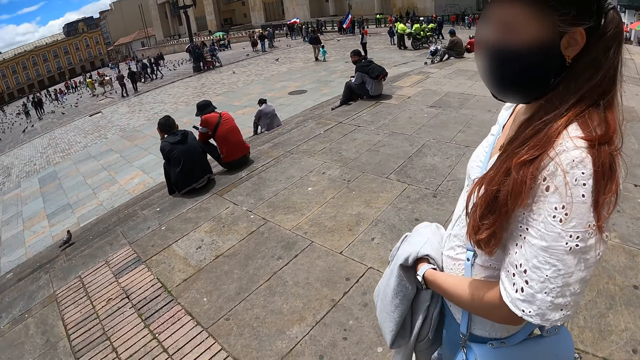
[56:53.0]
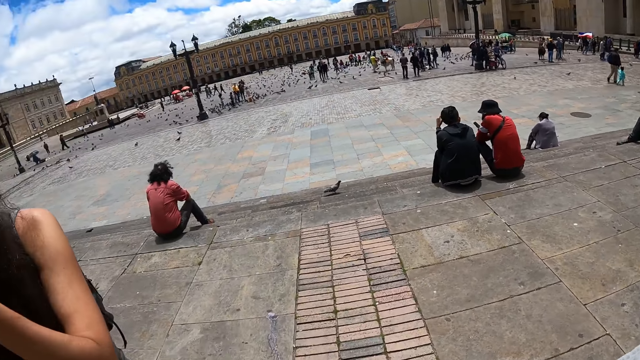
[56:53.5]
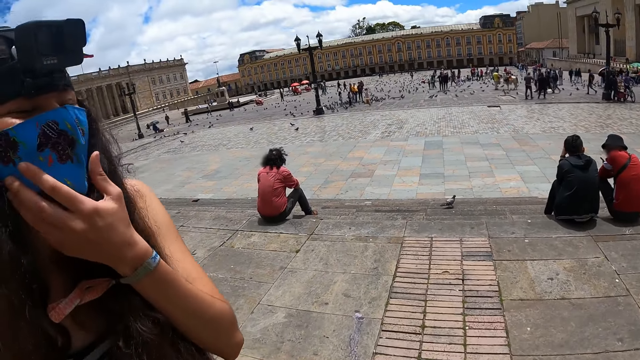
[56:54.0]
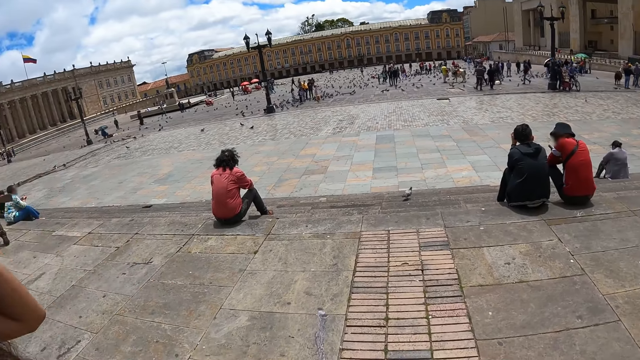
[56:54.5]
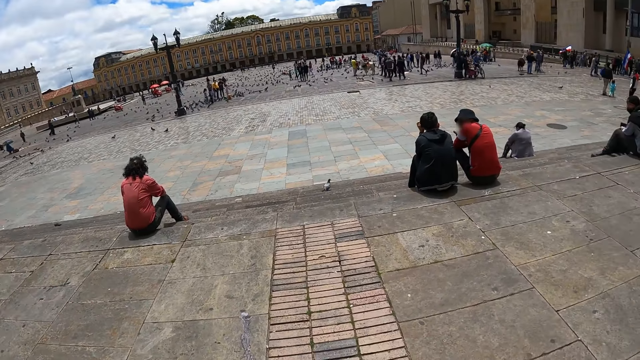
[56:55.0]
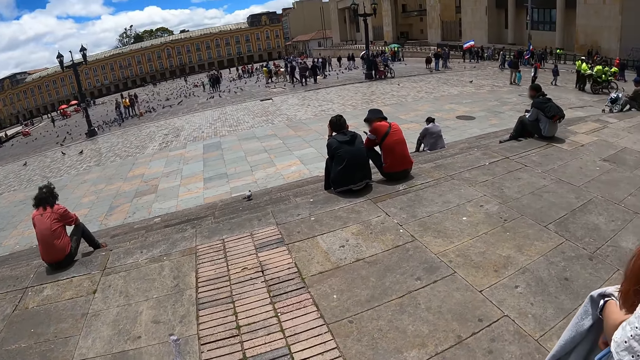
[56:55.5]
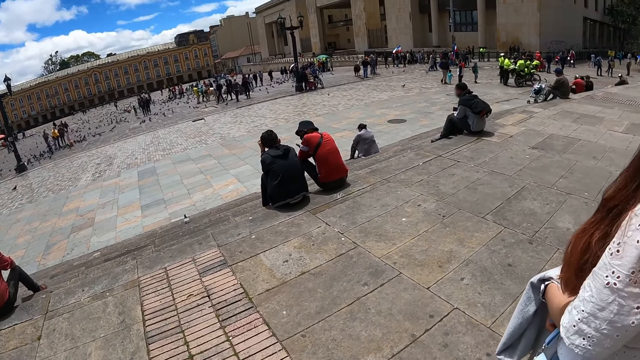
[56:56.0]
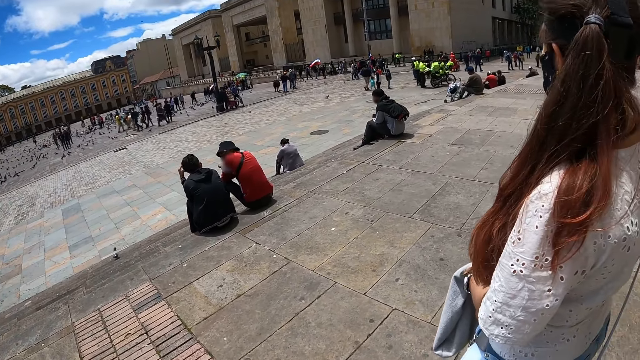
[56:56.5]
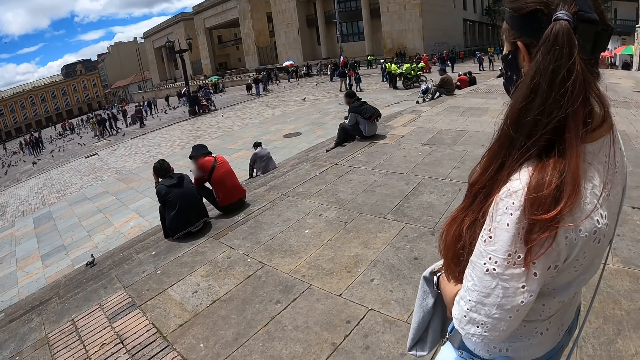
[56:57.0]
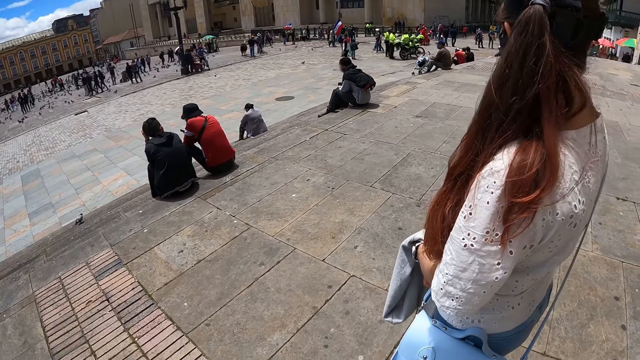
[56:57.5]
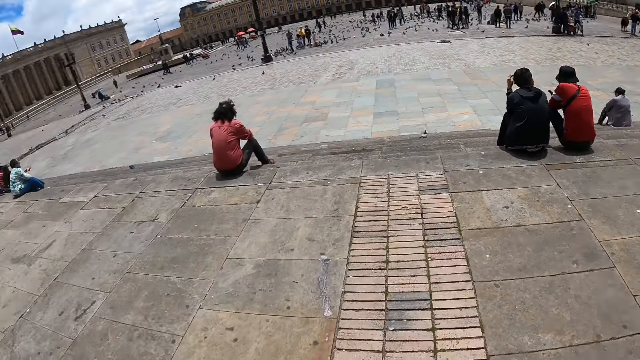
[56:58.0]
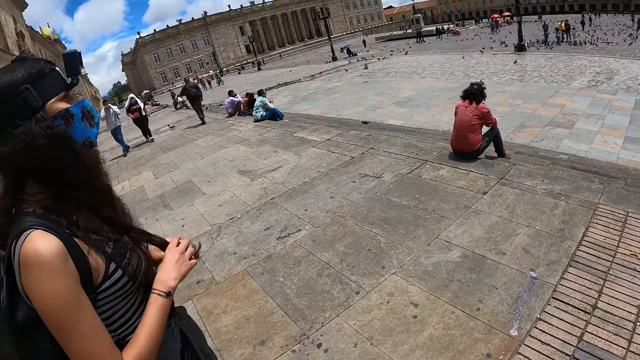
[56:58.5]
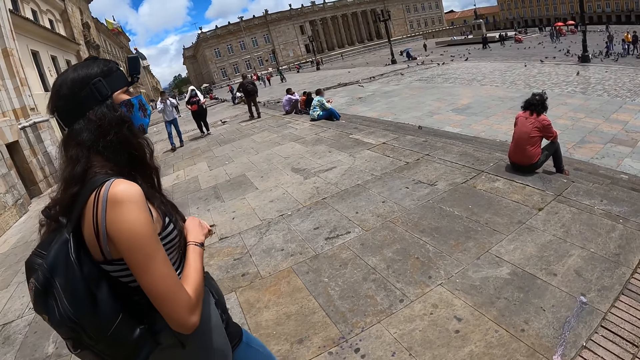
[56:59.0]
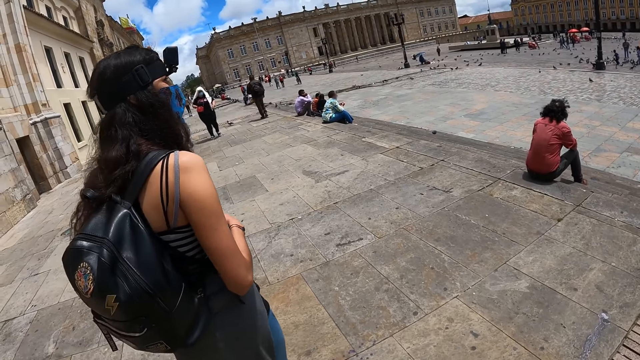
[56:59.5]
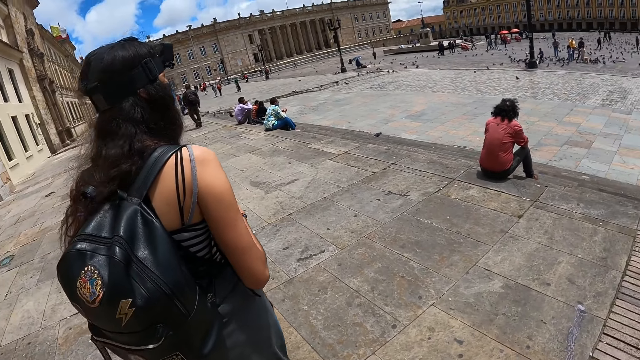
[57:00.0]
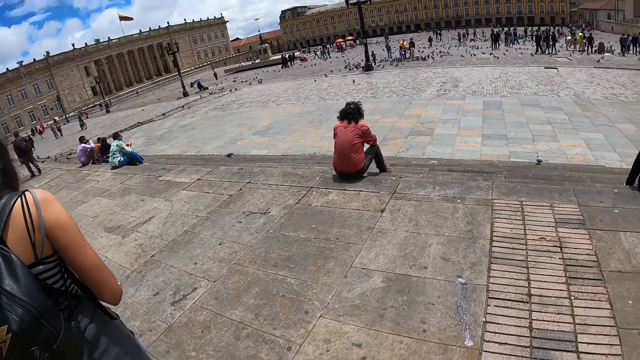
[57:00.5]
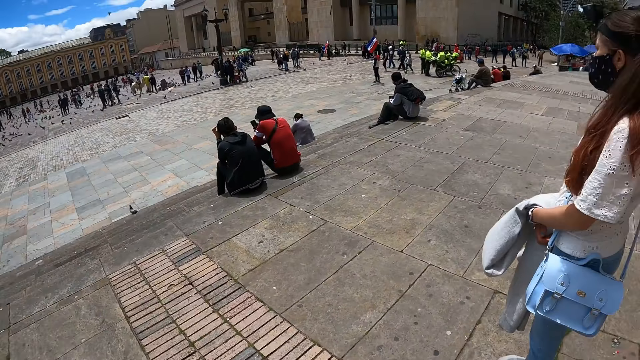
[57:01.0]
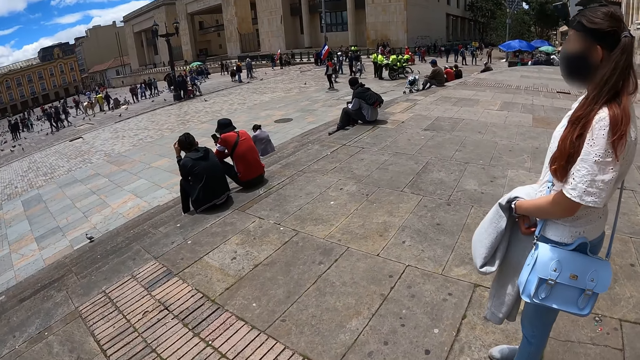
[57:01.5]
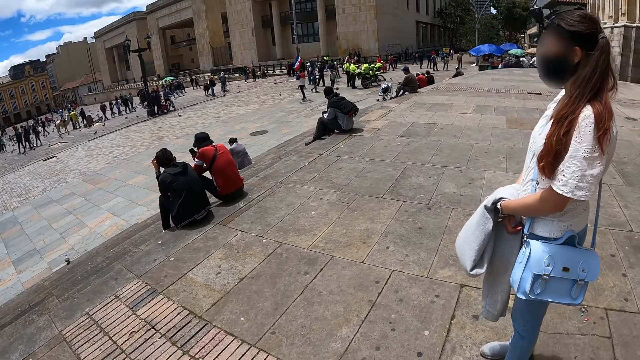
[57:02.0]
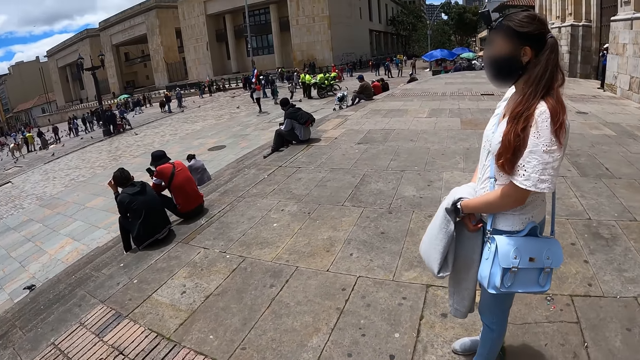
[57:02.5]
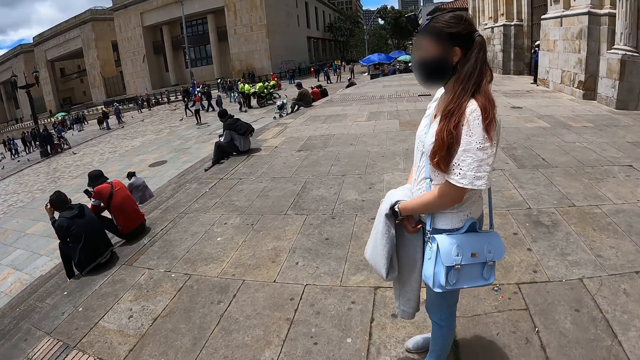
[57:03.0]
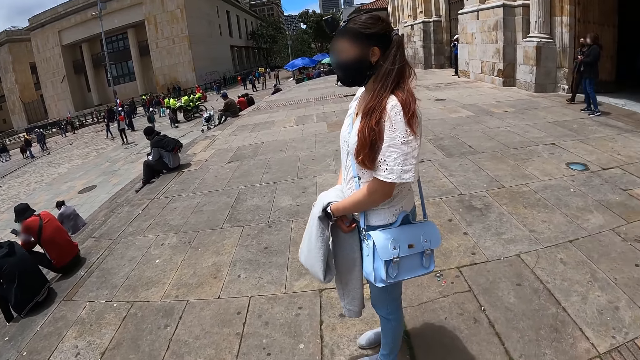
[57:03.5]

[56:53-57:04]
The camera wearer looks at a woman. Another woman touches a mask. The camera wearer looks around the street. They look at the other woman. The other woman touches the hair and walks around. The camera wearer looks at the first woman.

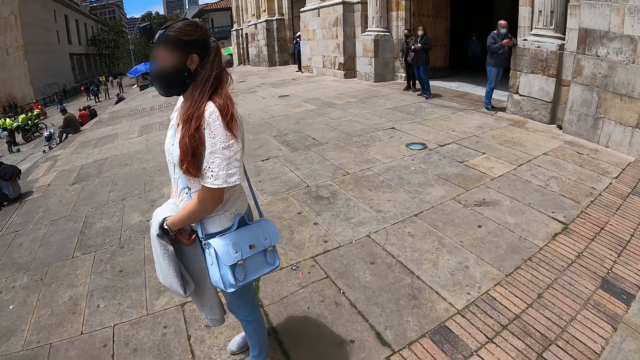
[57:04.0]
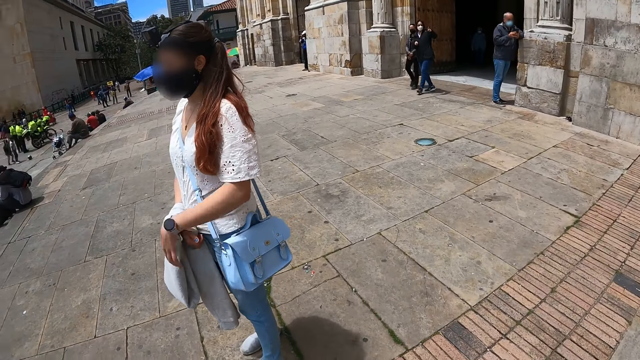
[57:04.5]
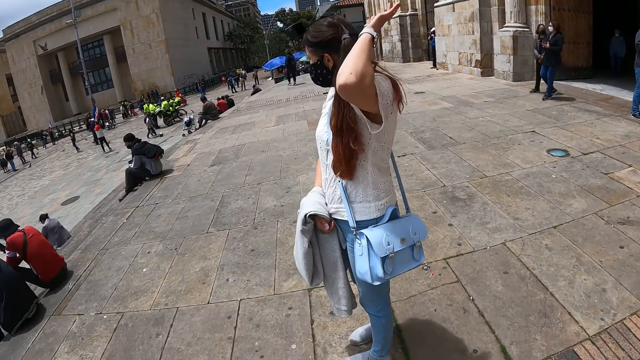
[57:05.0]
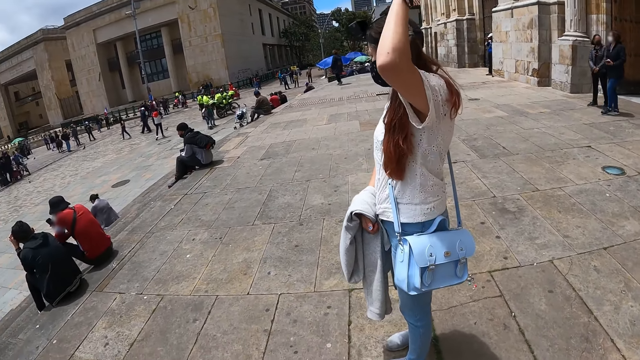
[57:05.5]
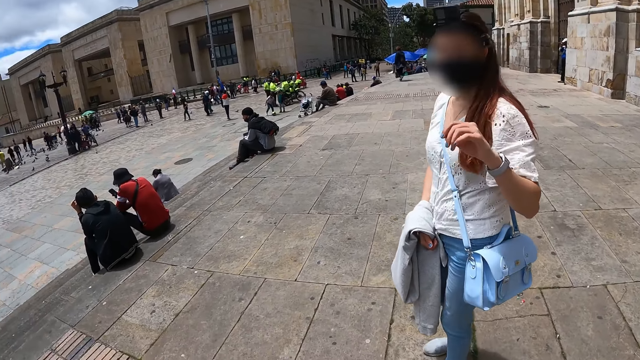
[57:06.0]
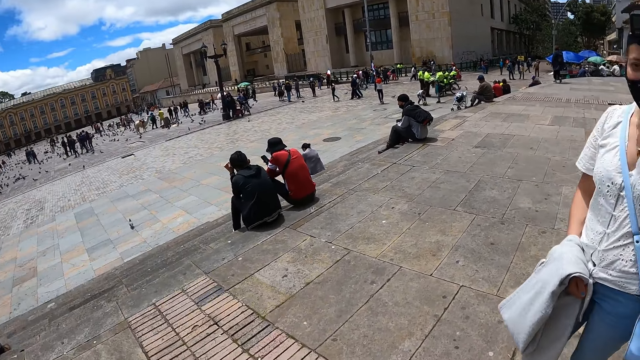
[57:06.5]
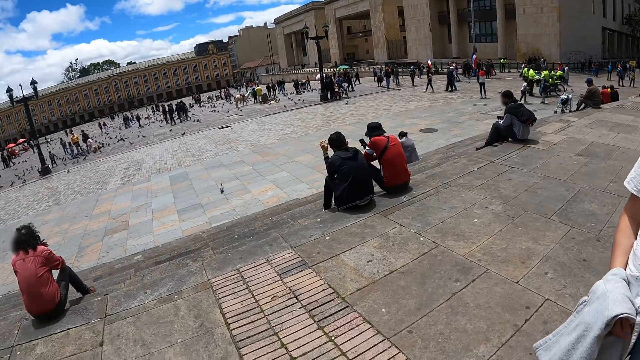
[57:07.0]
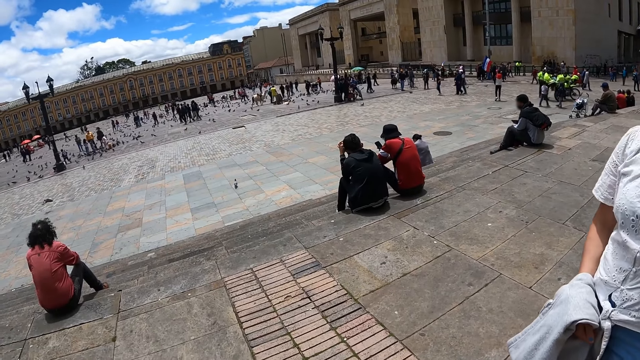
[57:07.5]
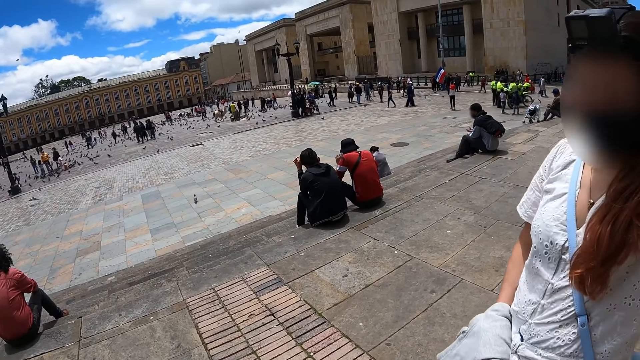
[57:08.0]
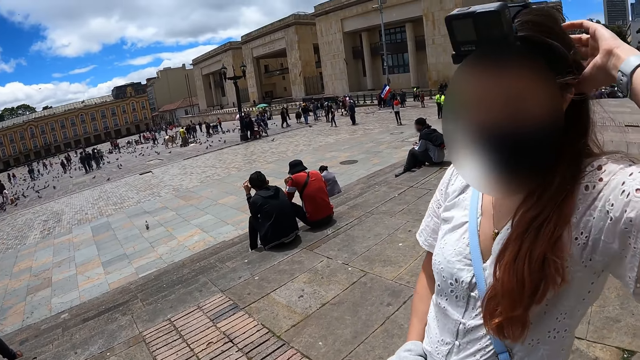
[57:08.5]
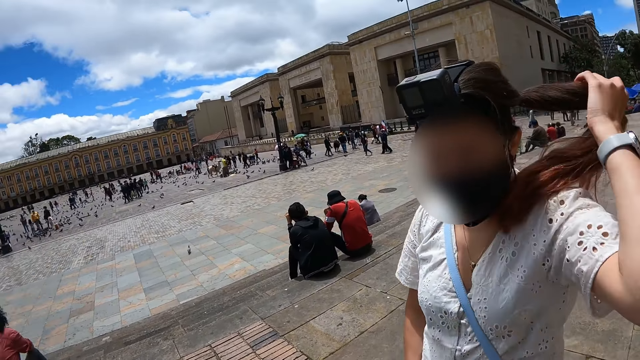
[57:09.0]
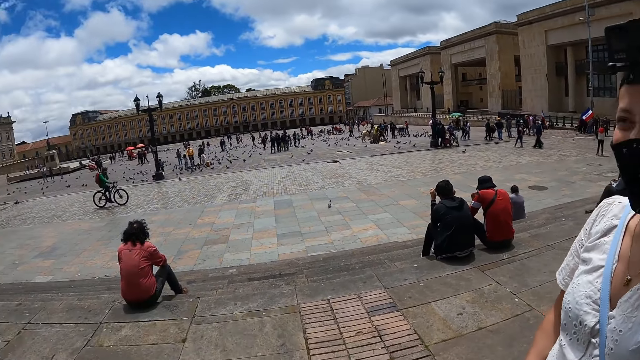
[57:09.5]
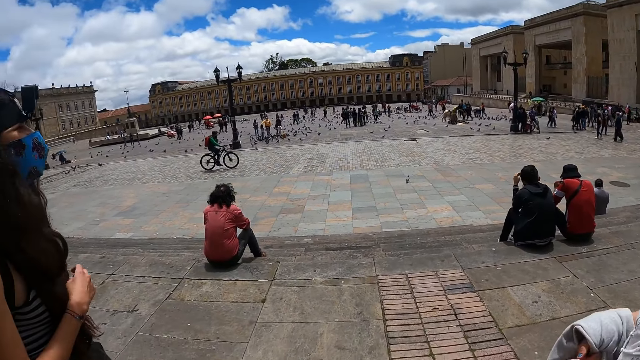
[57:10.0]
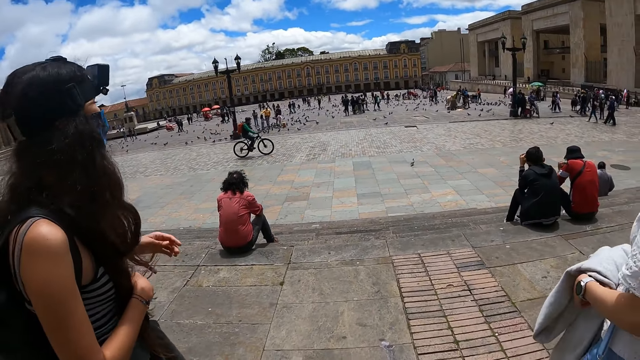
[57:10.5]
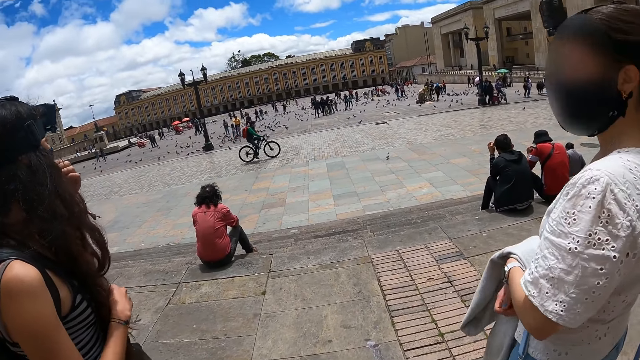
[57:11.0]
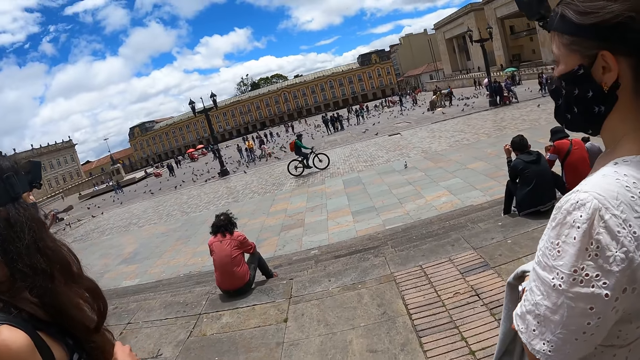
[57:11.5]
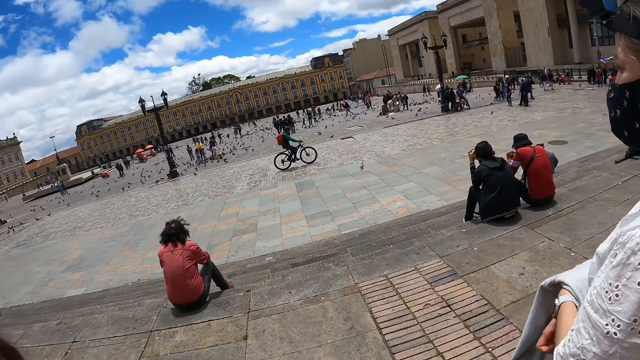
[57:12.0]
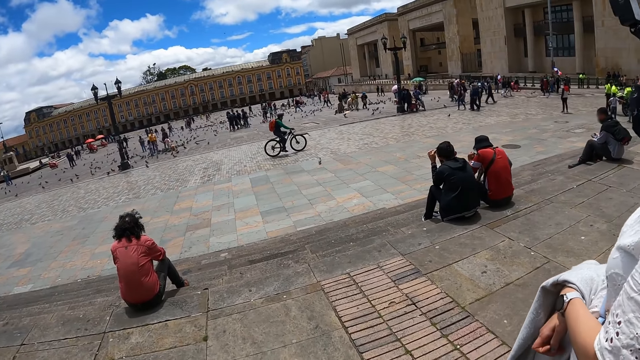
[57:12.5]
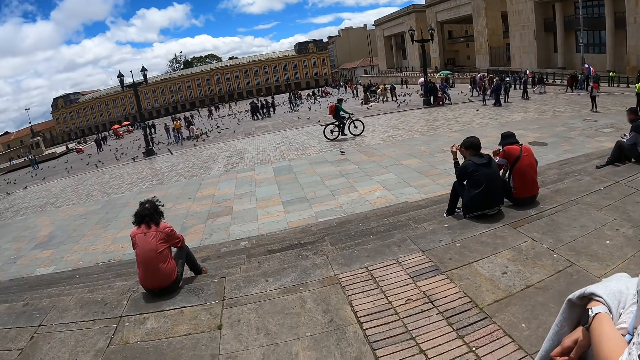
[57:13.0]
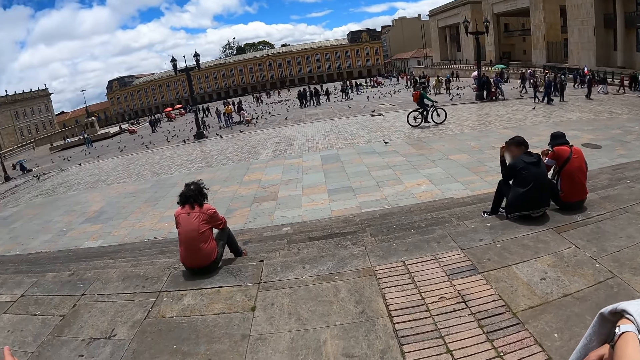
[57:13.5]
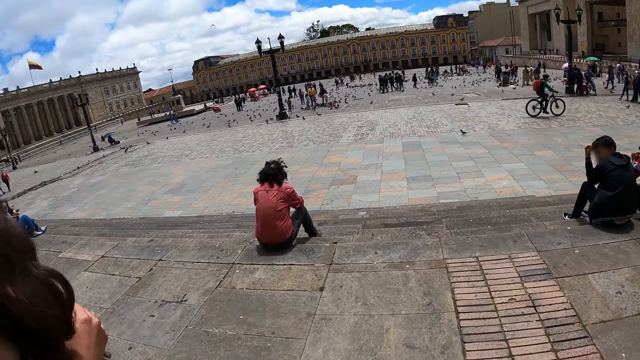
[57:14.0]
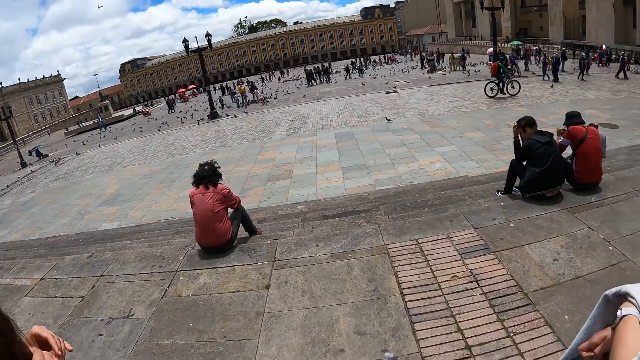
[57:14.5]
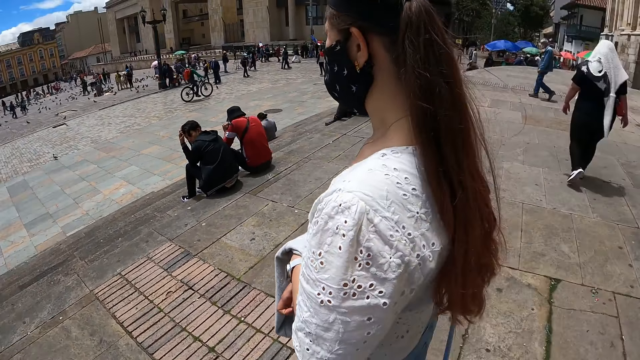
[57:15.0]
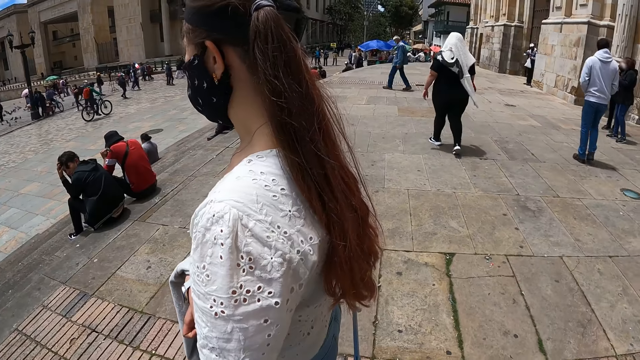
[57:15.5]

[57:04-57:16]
A woman lifts a hand. Another woman touches the camera. The first woman moves towards the camera wearer. The other woman walks around and moves the hair with the left hand. The camera wearer looks at a person, the cyclist.
